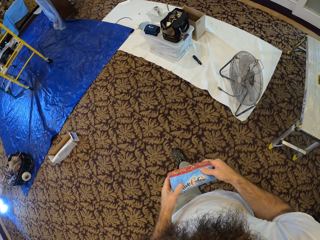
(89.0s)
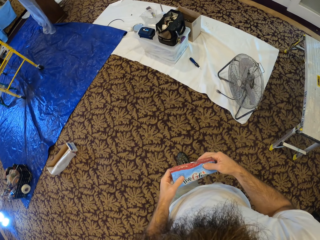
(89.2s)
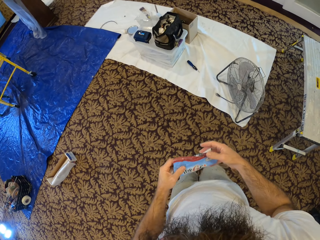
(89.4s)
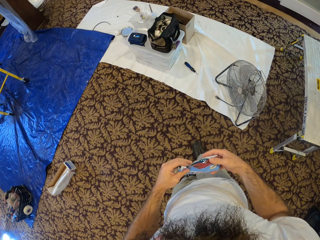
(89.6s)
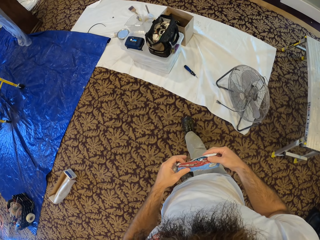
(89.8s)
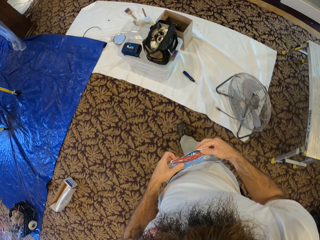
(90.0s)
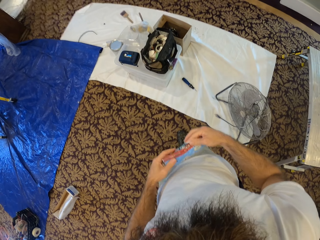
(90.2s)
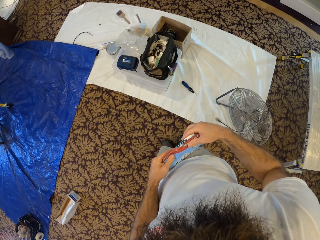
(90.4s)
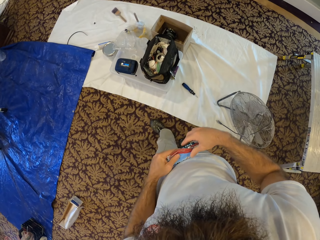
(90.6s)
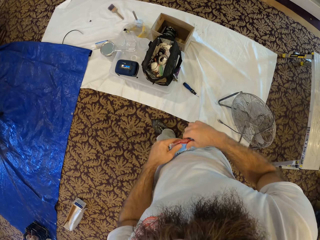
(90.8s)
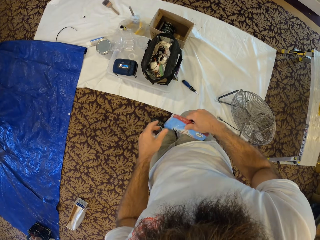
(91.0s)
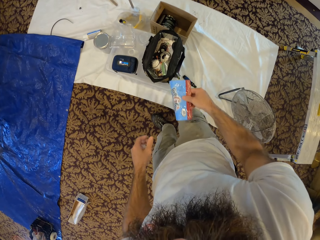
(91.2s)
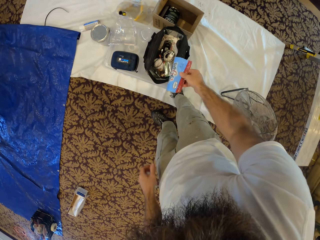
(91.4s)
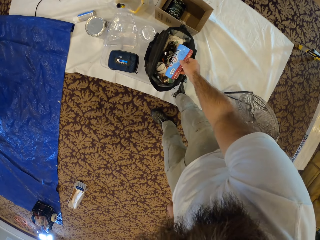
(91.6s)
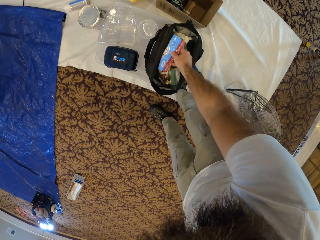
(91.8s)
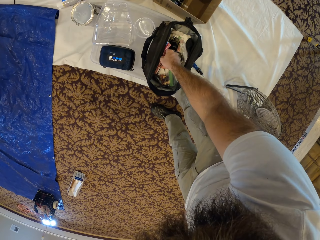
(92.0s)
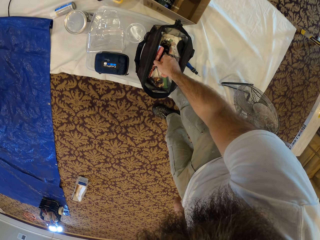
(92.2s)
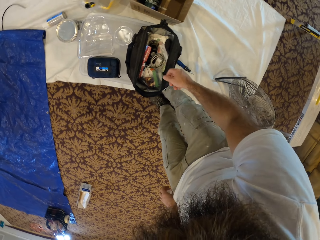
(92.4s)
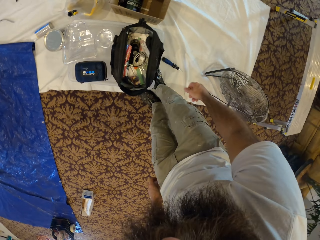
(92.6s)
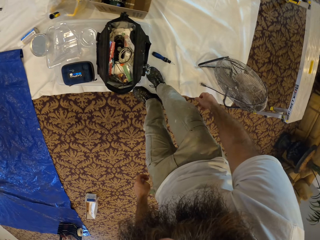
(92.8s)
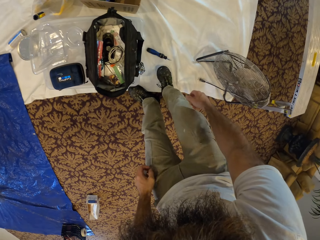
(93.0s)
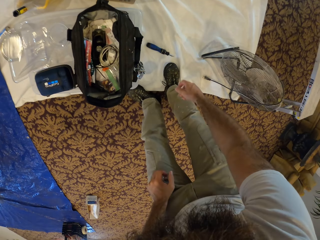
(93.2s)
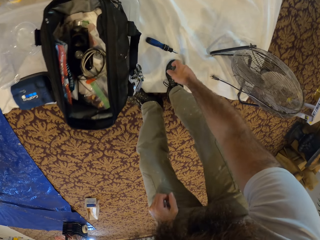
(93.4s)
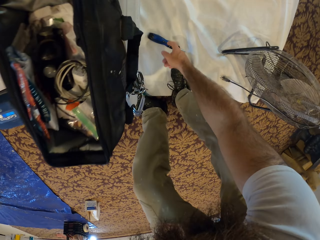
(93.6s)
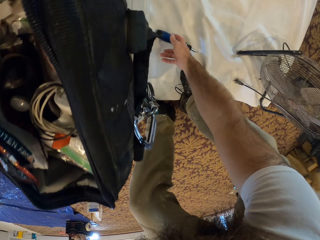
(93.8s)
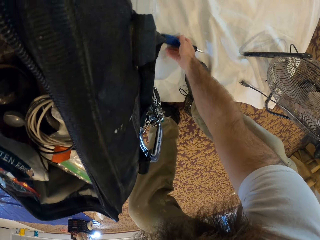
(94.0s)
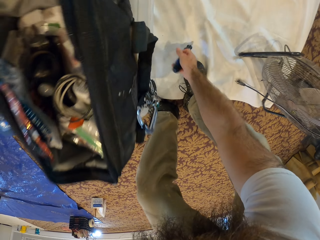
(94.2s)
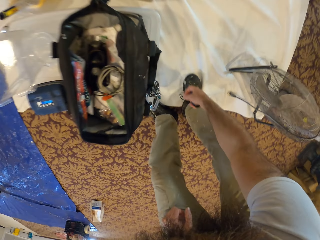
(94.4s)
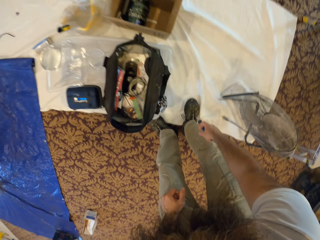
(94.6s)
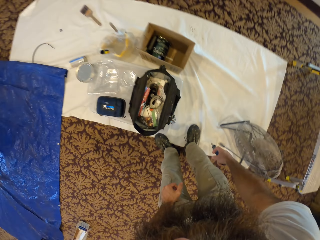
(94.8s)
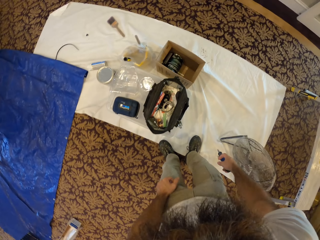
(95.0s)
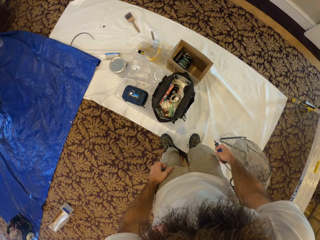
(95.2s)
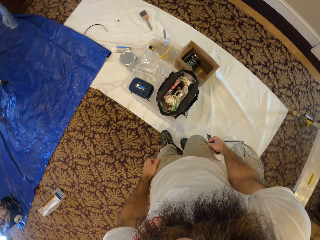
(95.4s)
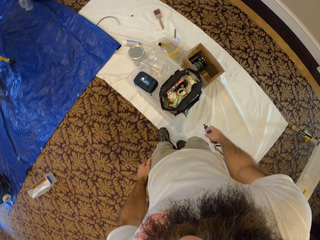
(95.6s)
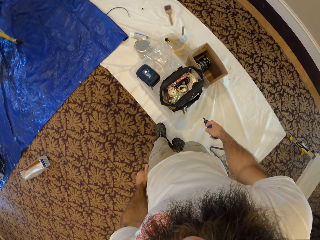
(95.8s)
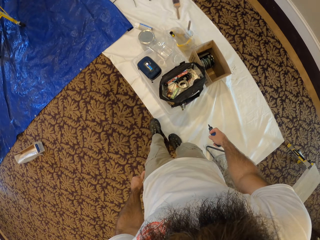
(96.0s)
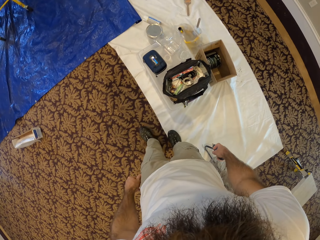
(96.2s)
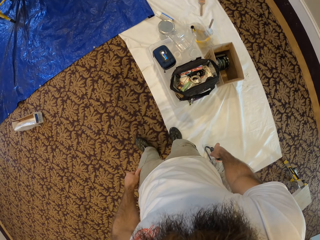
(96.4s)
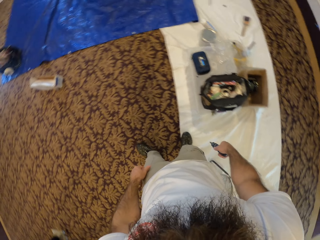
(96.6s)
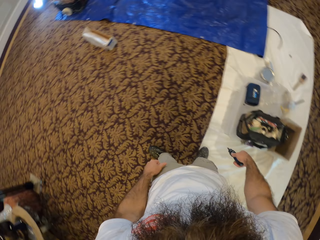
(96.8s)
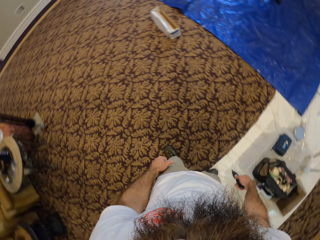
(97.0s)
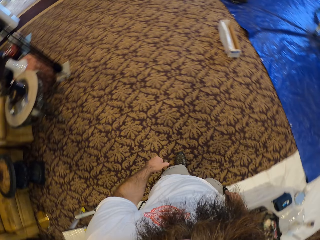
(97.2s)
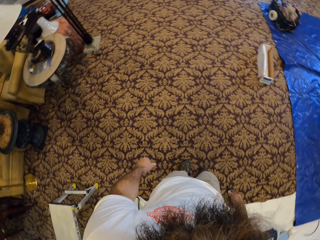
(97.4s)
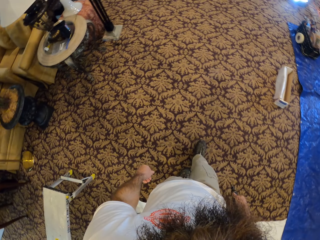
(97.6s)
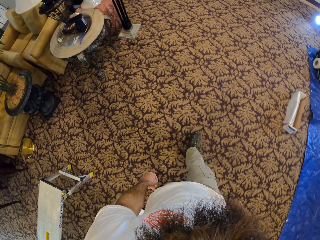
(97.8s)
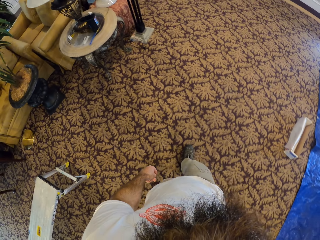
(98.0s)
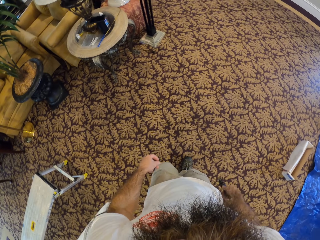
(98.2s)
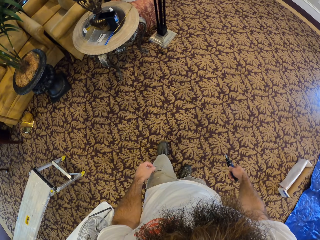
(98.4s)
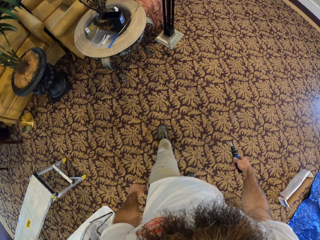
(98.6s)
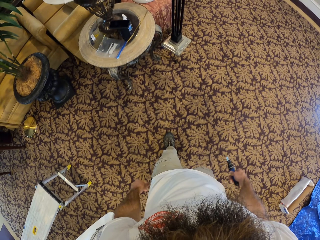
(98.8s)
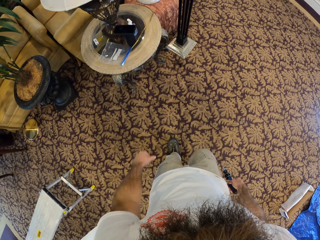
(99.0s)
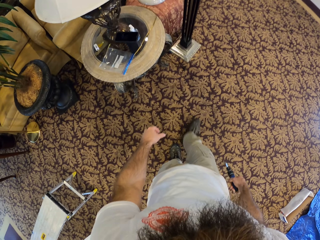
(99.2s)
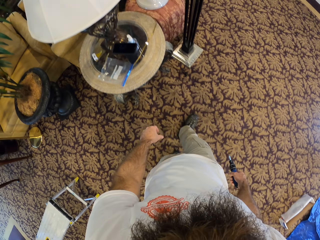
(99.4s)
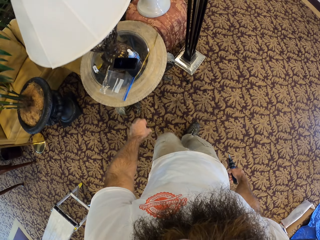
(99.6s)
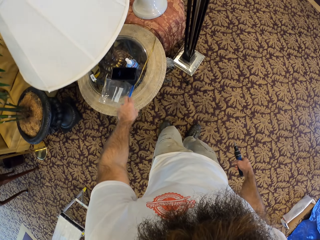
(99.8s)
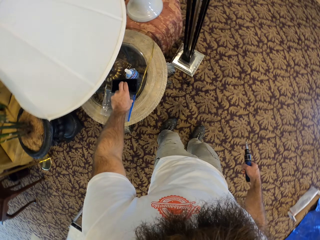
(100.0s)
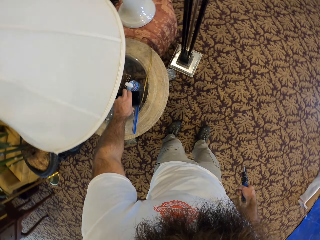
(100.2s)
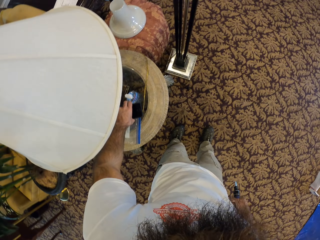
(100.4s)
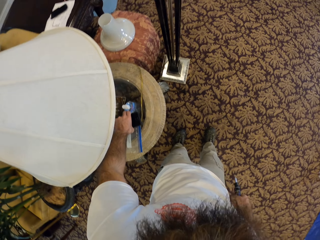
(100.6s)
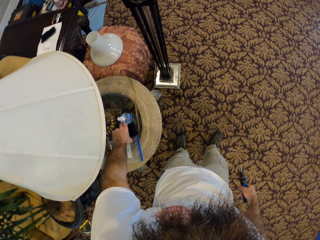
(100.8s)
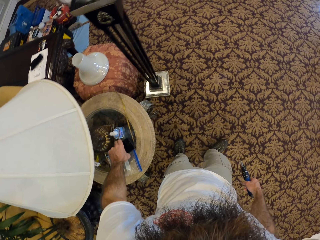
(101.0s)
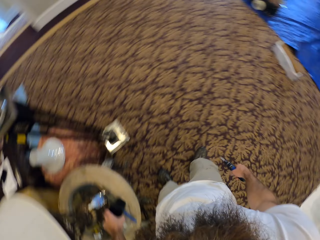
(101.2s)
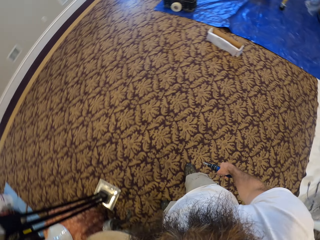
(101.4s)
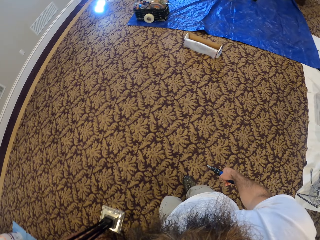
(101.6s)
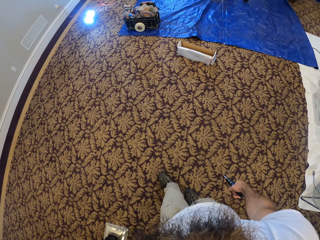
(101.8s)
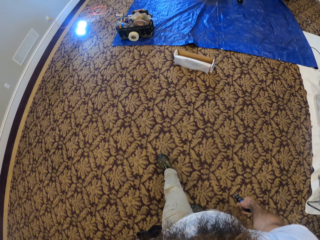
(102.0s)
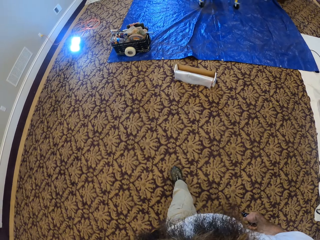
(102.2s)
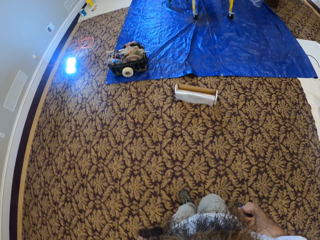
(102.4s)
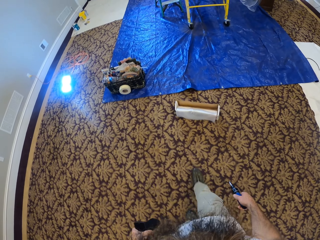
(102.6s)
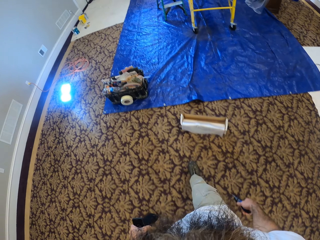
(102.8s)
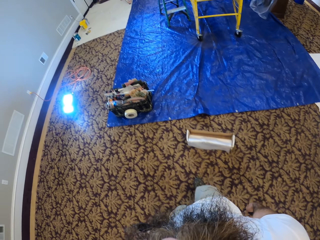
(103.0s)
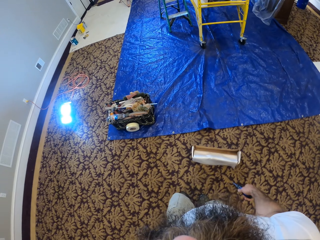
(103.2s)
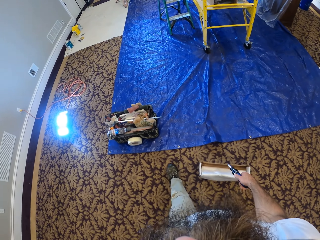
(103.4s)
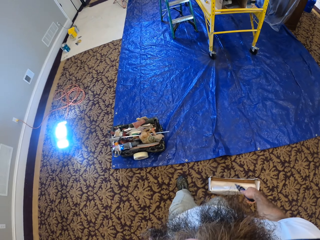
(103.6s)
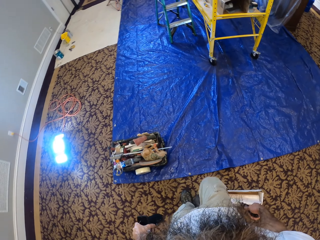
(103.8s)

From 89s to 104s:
The camera wearer drops the biscuit pack in the bag with his right hand. He picks up a screwdriver on the ground with his right hand. He walks around. He picks up a battery or phone from a table with his left hand. He walks around.

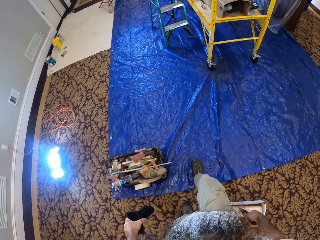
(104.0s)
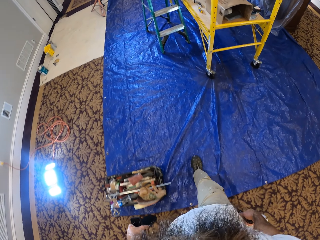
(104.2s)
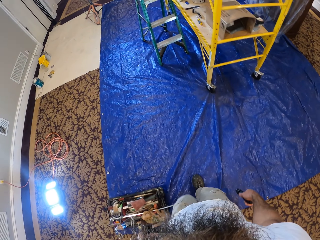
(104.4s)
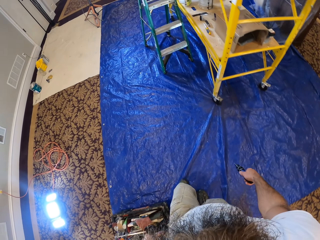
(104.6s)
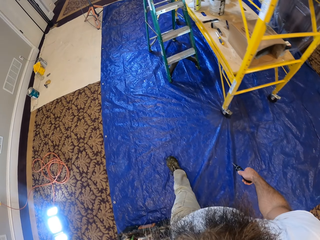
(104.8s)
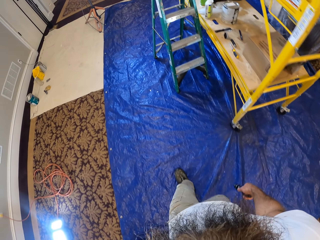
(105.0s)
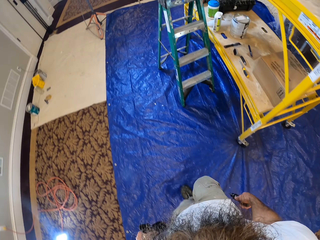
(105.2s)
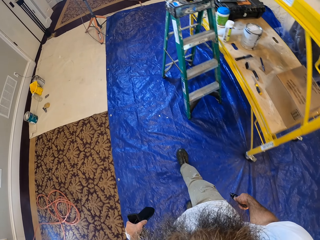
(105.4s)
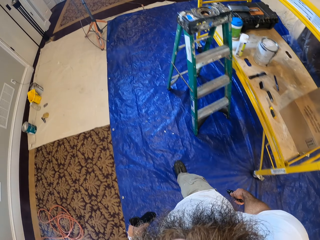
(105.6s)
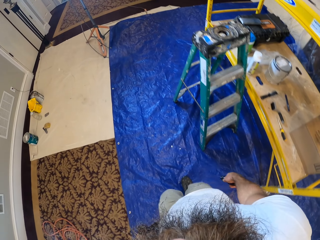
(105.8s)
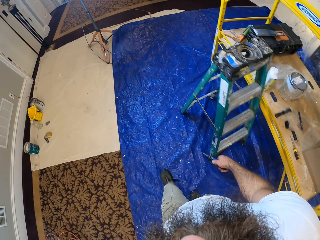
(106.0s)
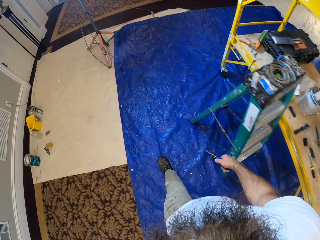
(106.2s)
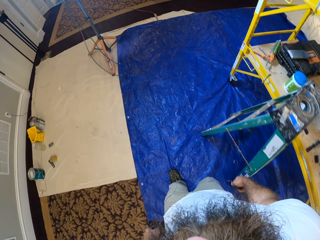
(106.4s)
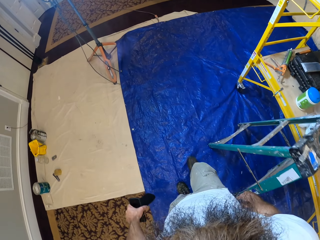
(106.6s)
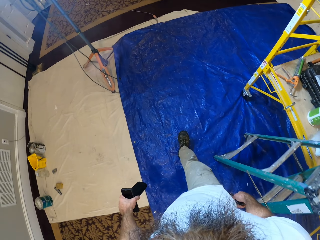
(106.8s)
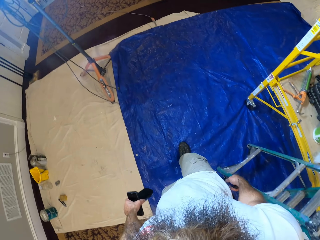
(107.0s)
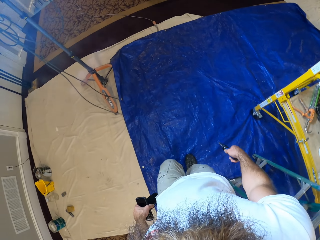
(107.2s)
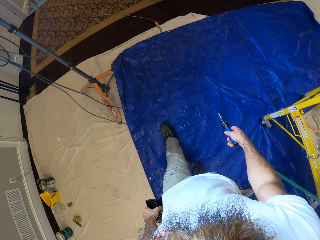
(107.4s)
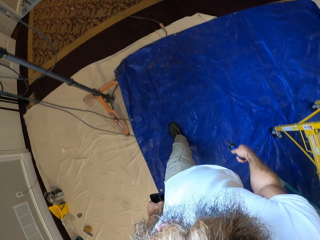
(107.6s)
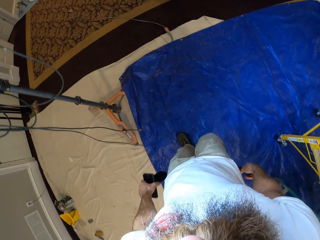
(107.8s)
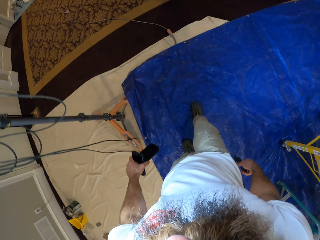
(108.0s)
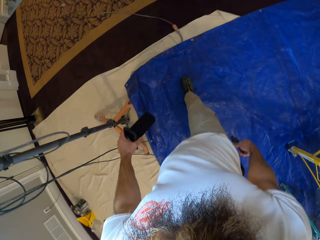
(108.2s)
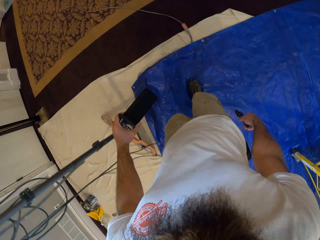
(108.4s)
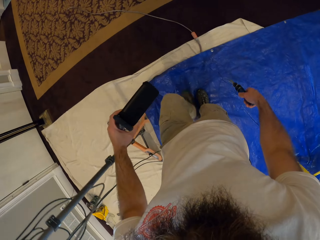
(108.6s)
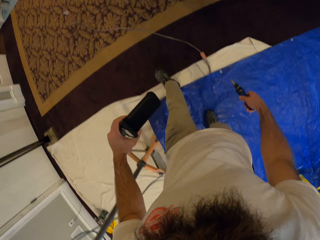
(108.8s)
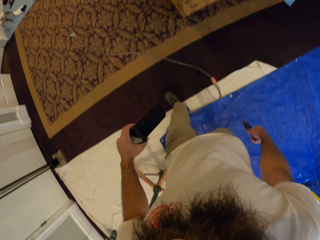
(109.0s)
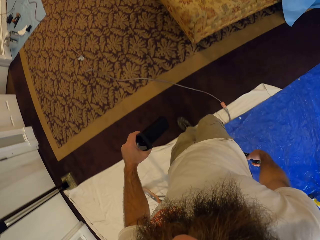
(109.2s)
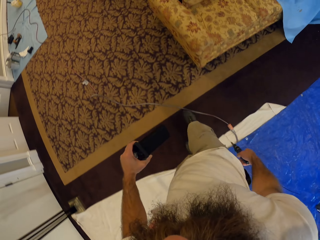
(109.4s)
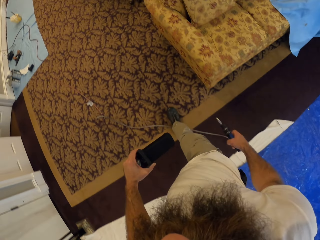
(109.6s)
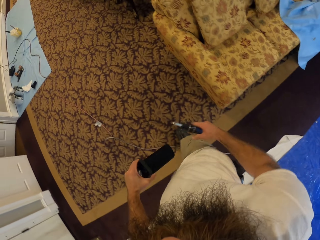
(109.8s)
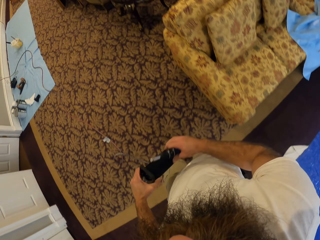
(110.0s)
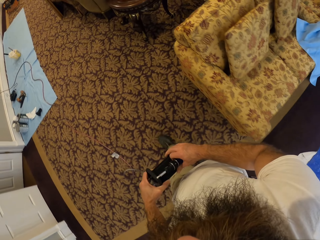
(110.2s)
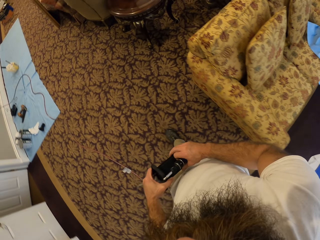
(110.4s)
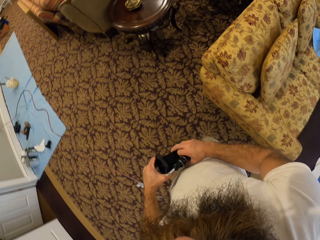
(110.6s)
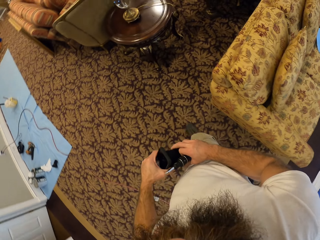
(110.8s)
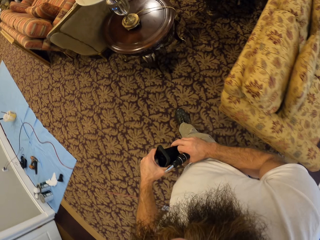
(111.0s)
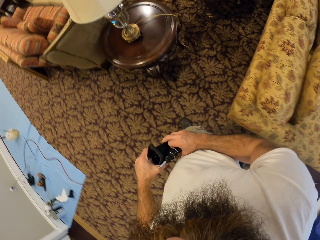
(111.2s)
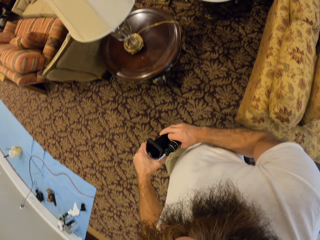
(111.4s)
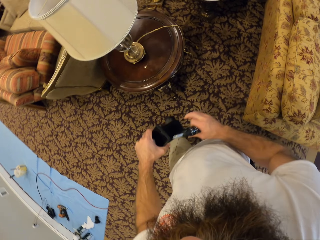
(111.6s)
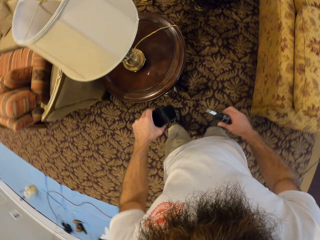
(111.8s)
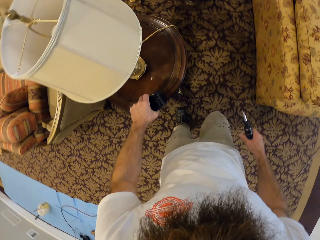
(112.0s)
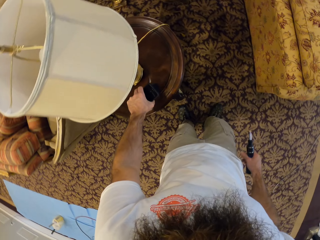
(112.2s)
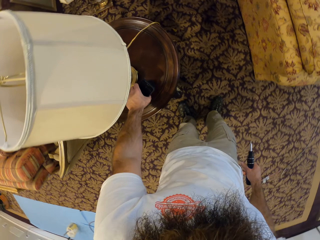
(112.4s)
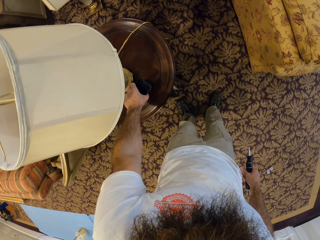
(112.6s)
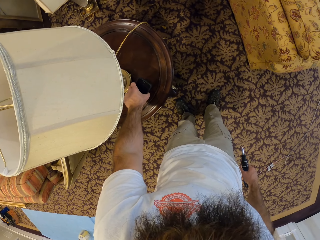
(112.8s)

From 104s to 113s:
The camera wearer holds the battery with both hands. They drop the battery on a table with both hands.
